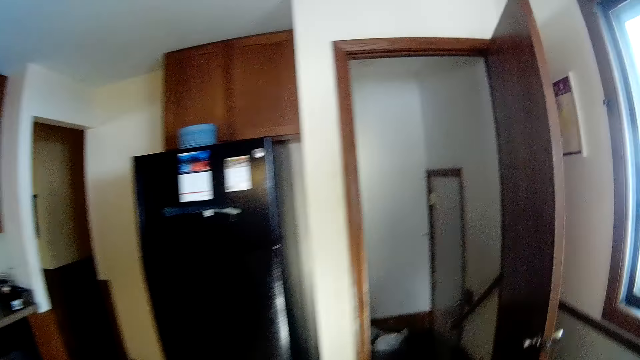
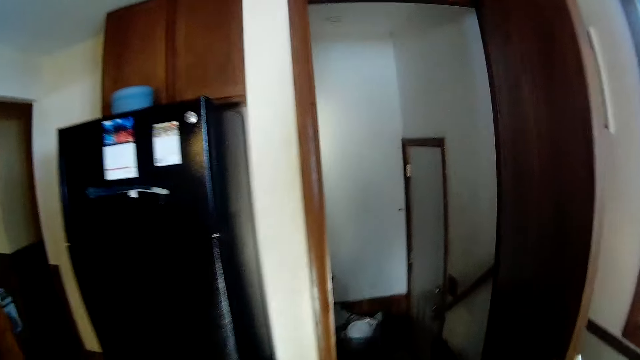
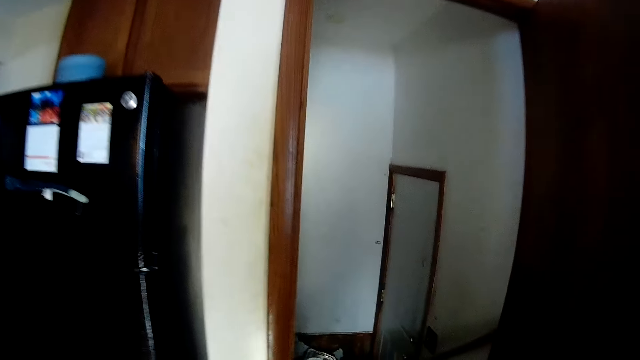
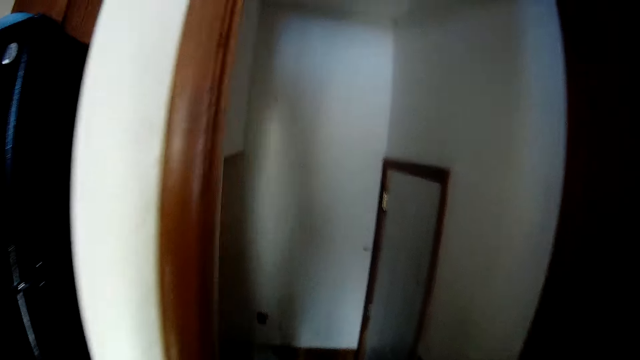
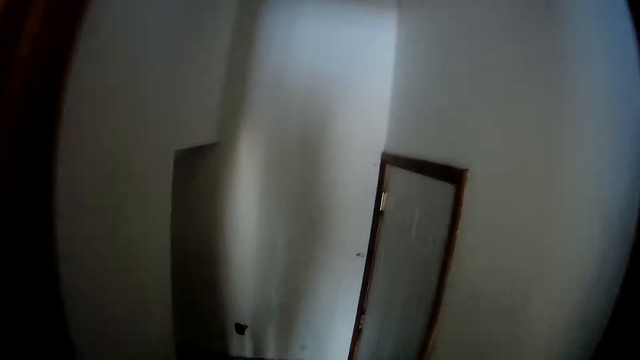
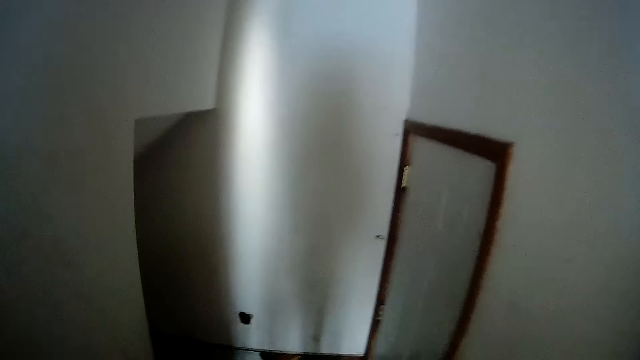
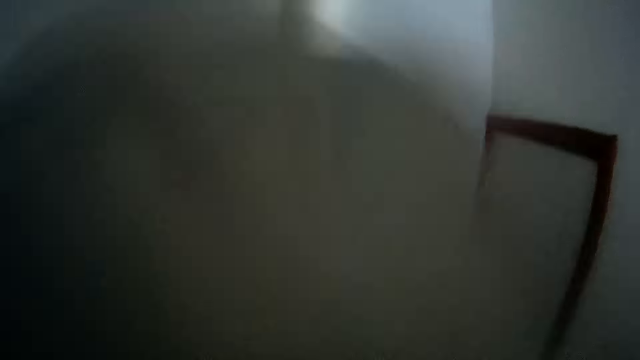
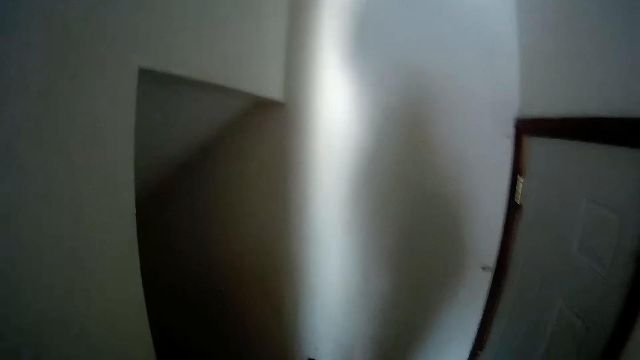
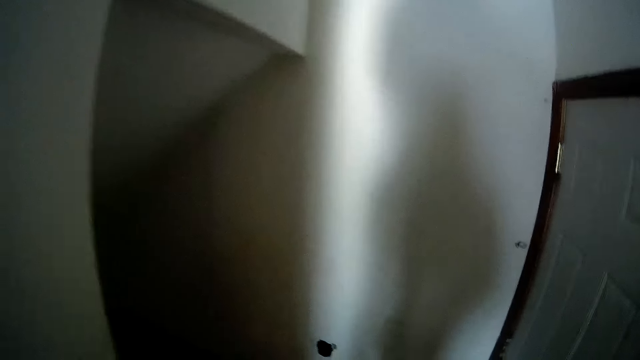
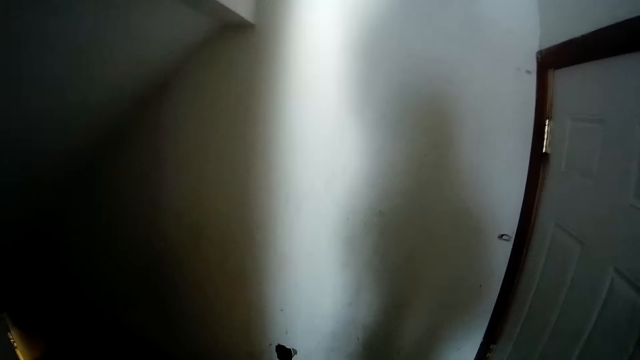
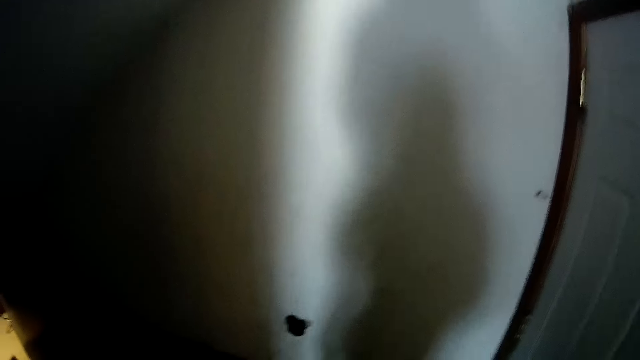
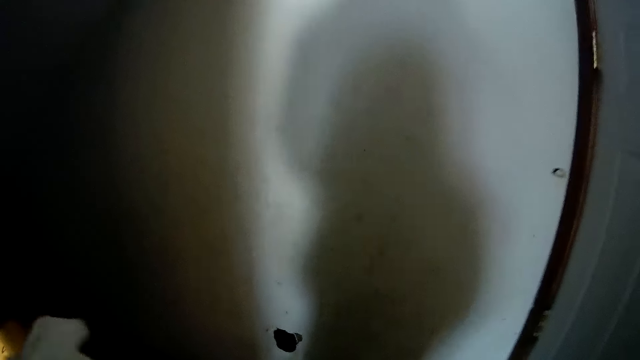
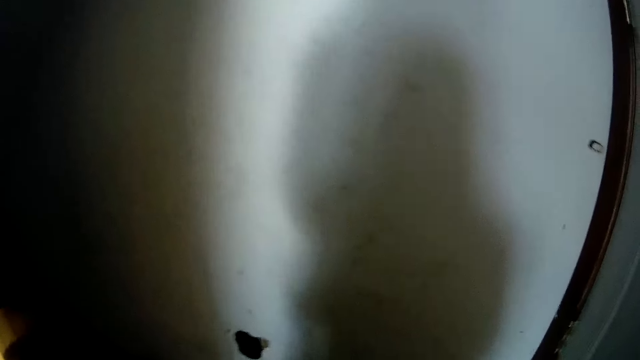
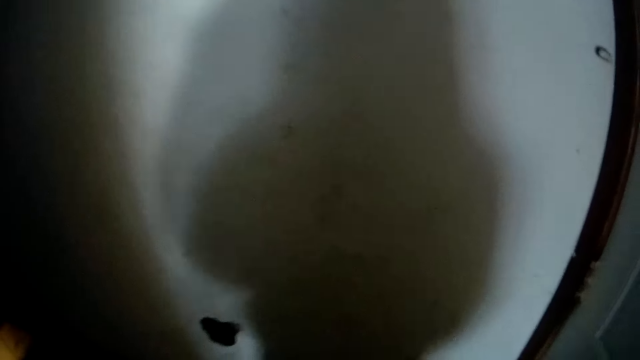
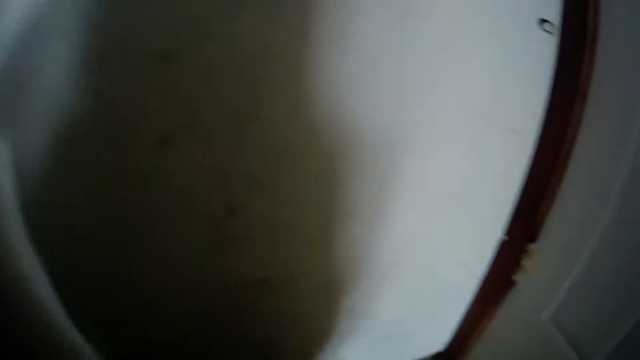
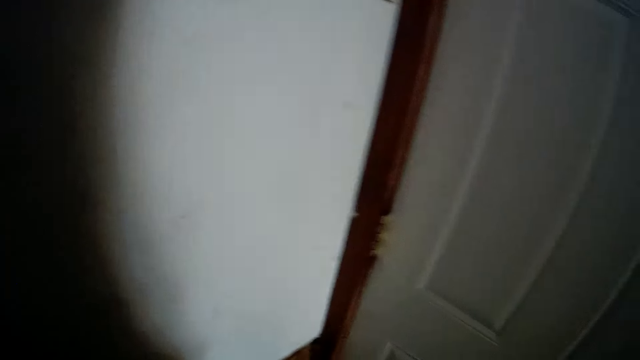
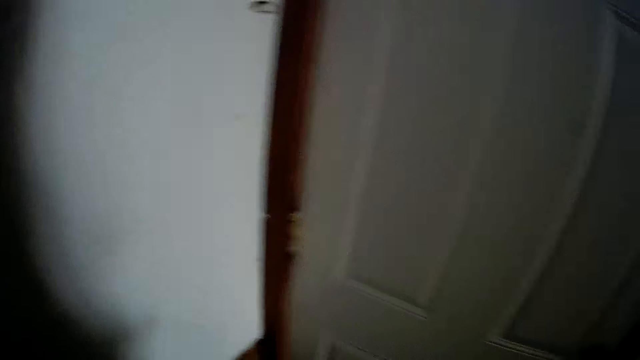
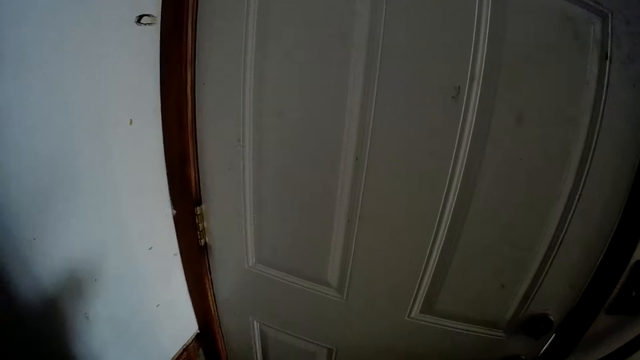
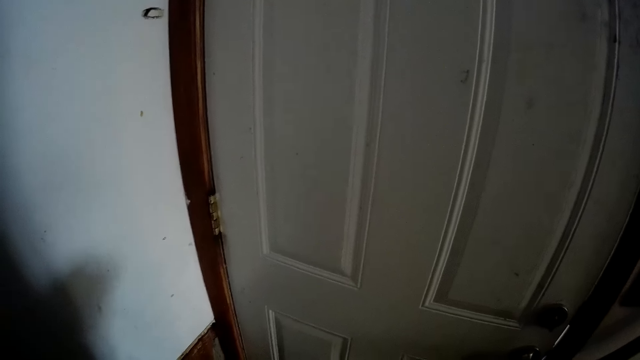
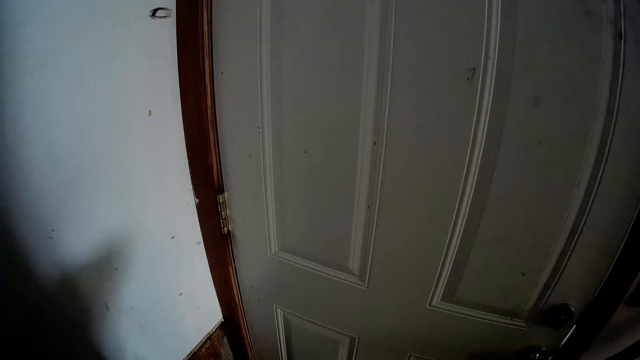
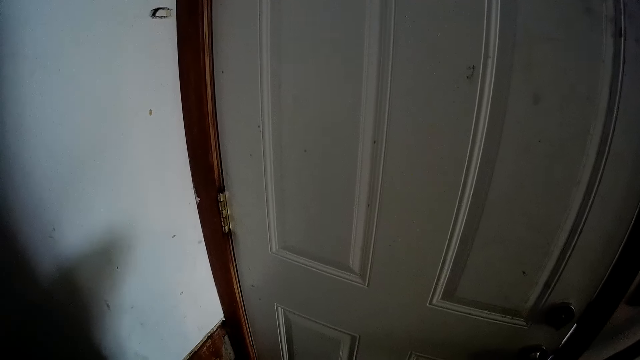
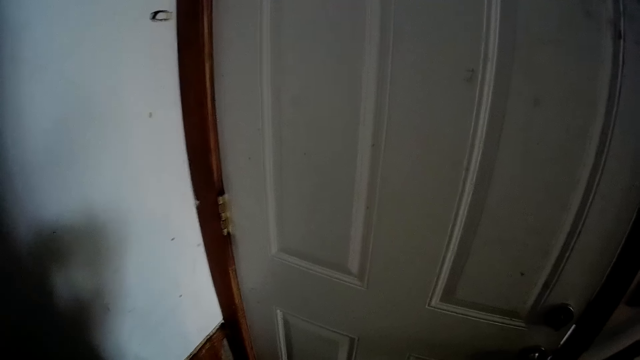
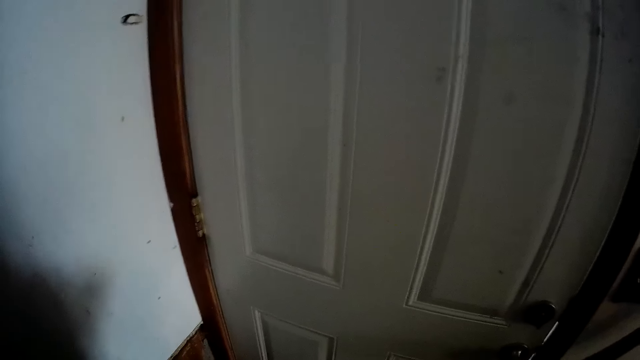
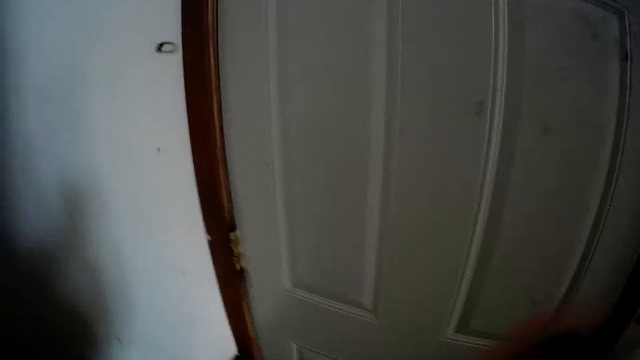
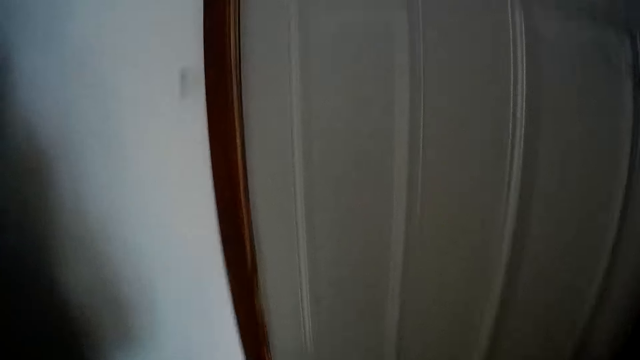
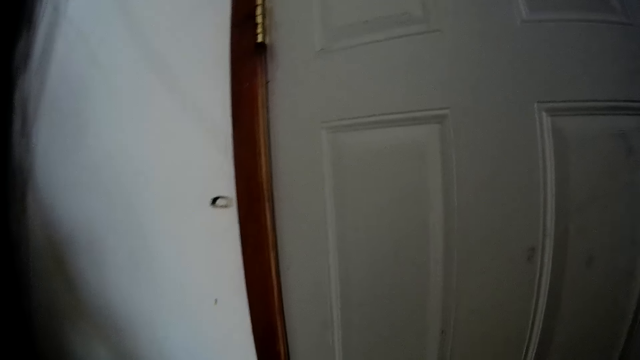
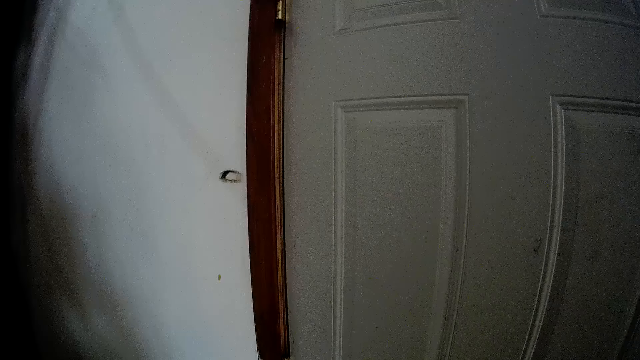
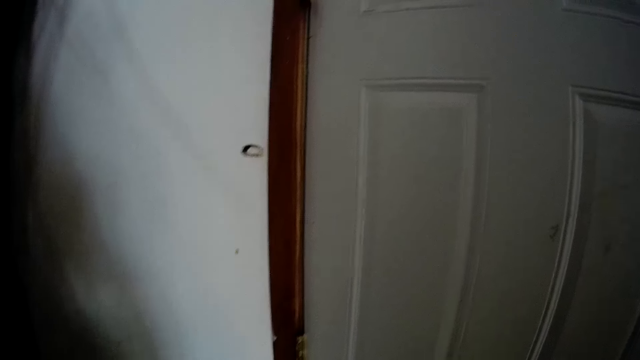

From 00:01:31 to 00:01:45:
The camera wearer walks down the staircase. They look around.

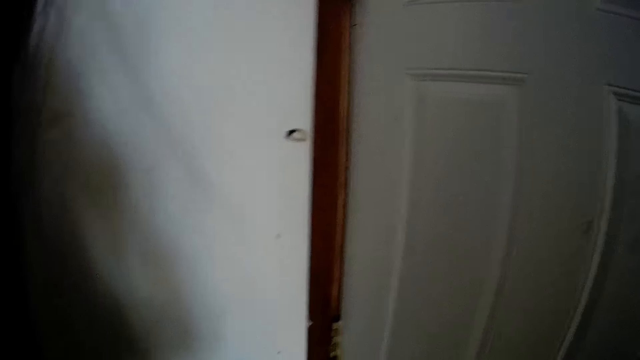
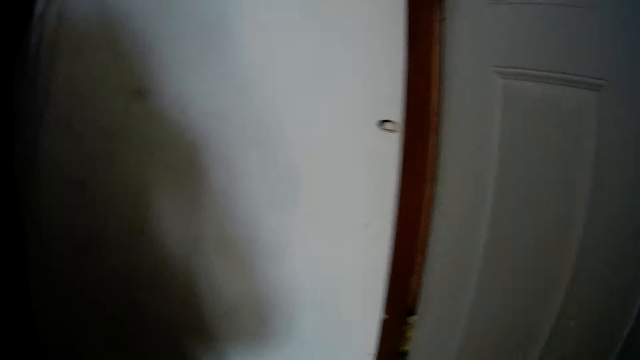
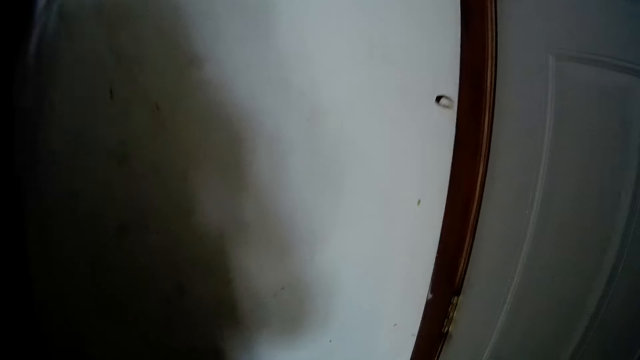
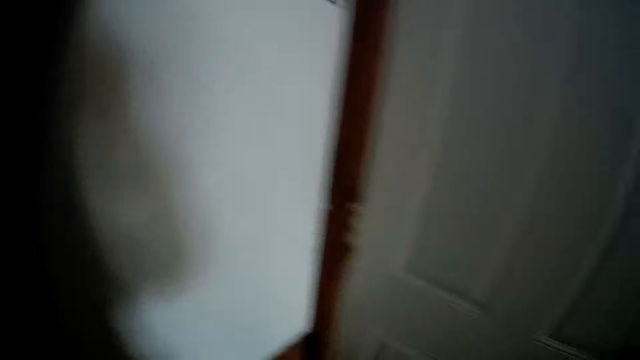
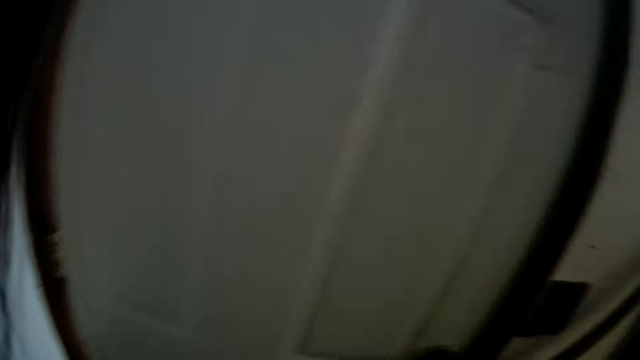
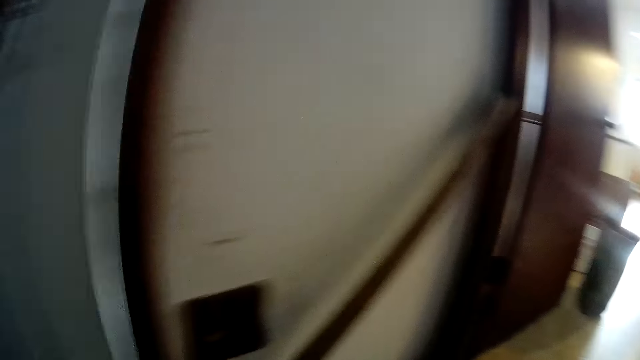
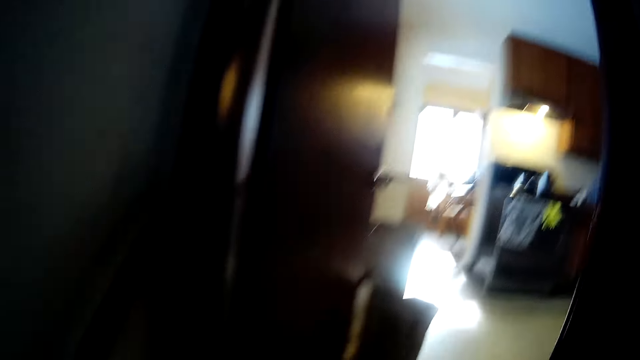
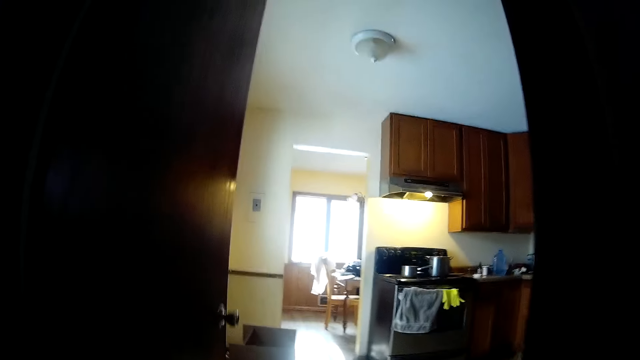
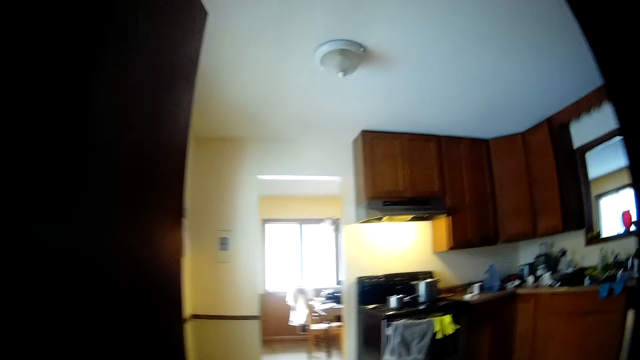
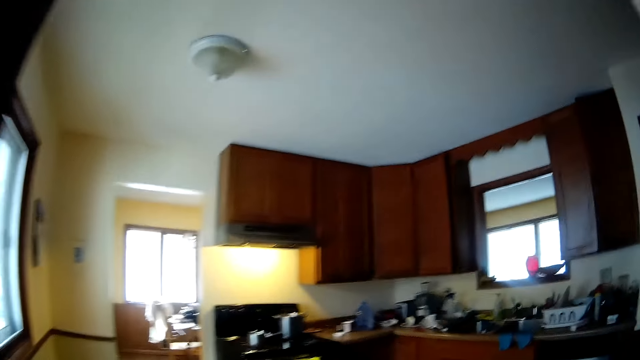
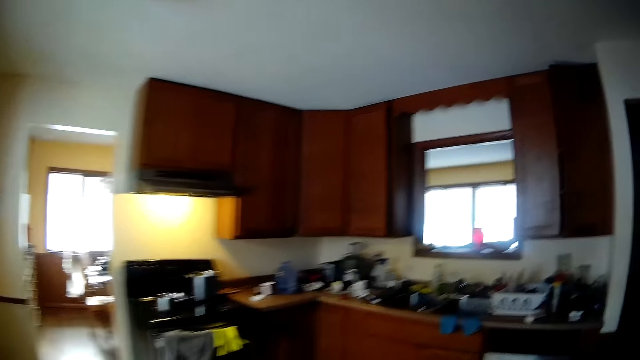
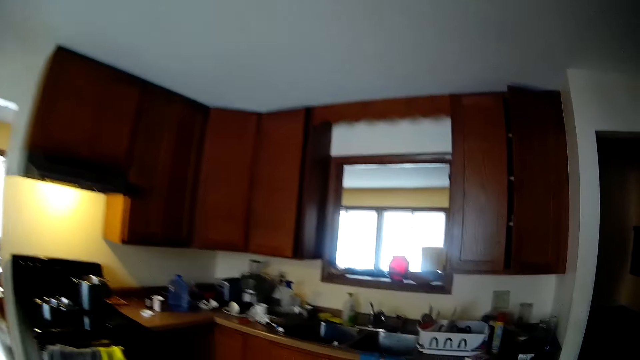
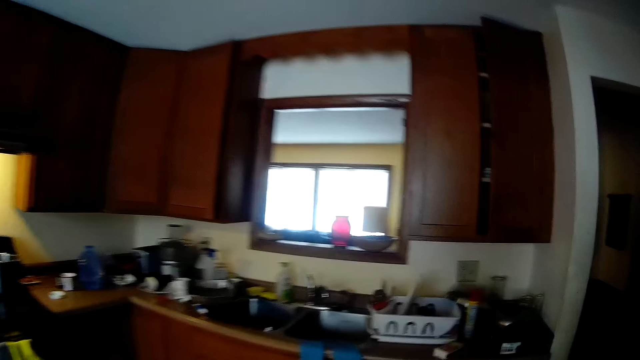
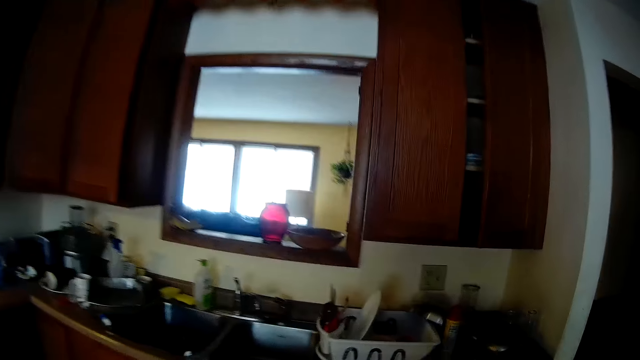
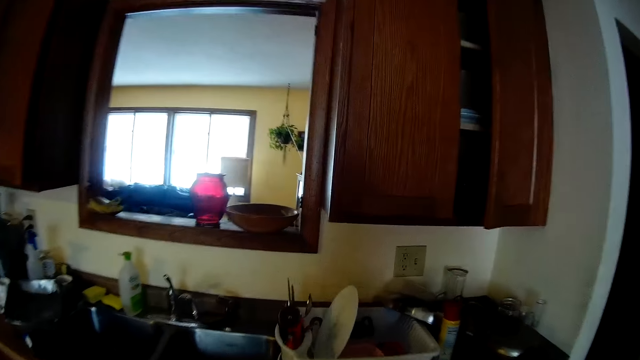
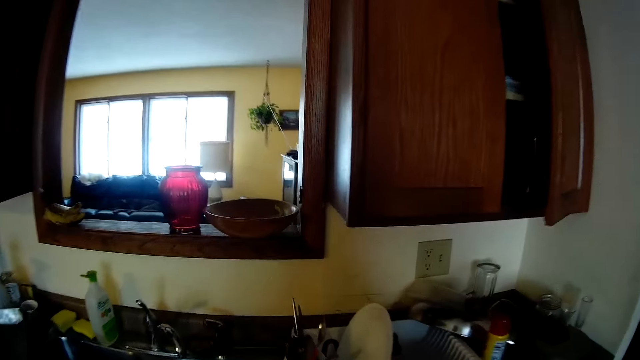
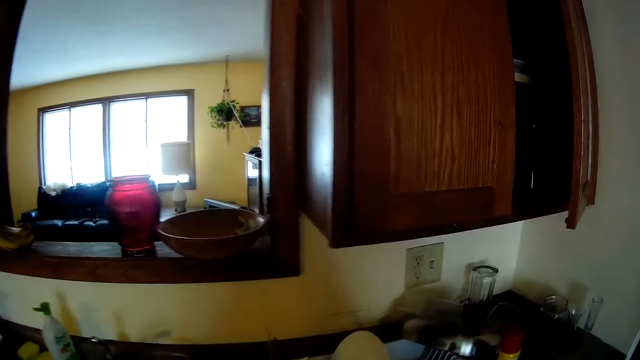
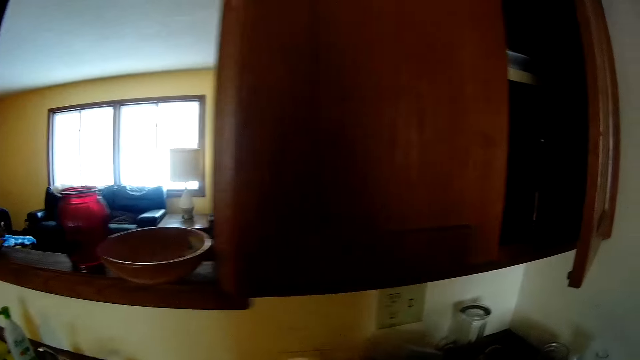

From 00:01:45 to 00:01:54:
The camera wearer walks up the staircase towards the kitchen. They walk around. They walk into the kitchen towards the kitchen cabinet.
